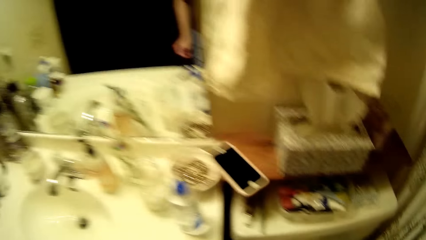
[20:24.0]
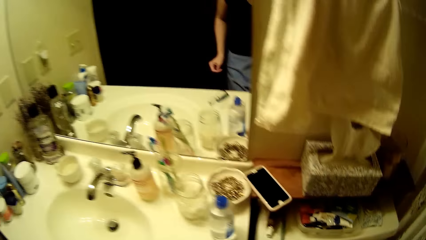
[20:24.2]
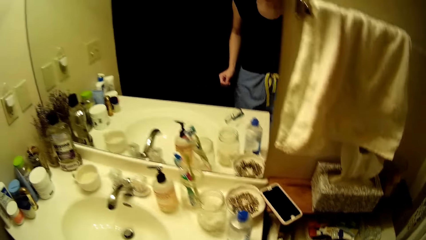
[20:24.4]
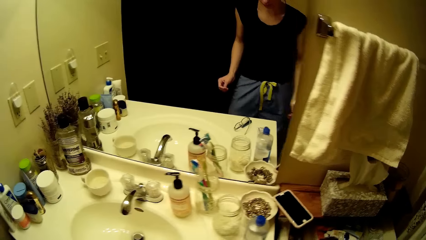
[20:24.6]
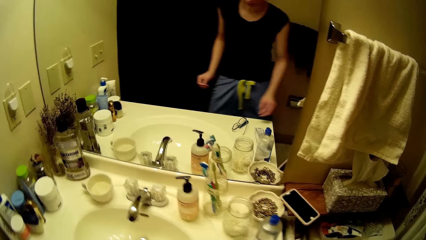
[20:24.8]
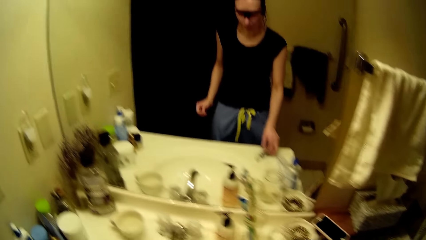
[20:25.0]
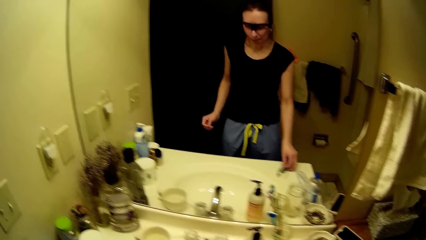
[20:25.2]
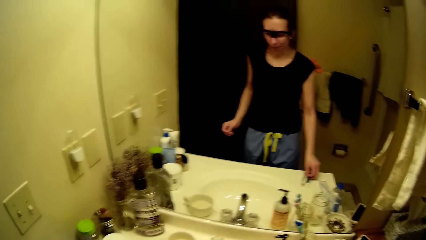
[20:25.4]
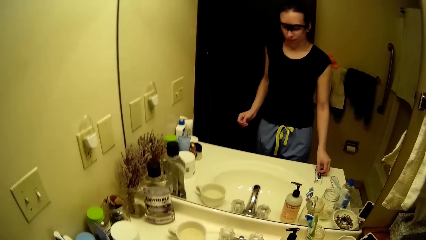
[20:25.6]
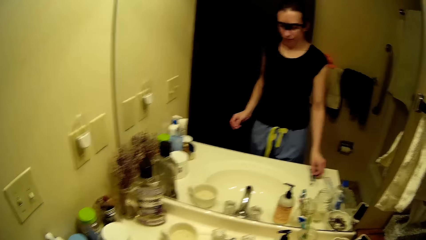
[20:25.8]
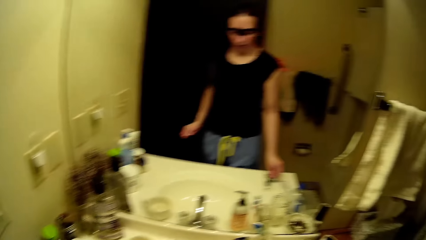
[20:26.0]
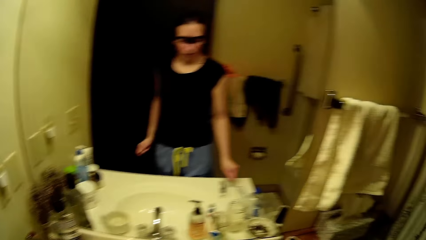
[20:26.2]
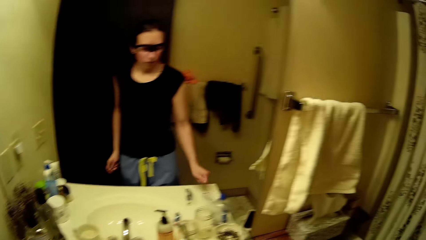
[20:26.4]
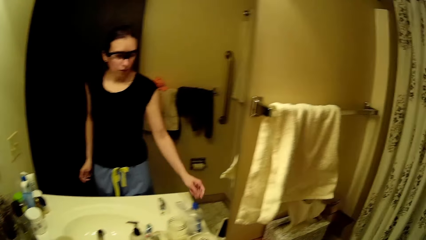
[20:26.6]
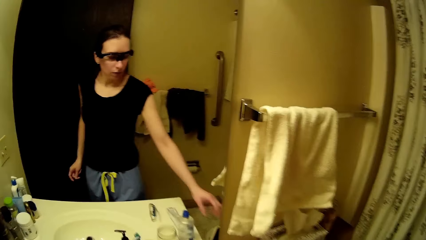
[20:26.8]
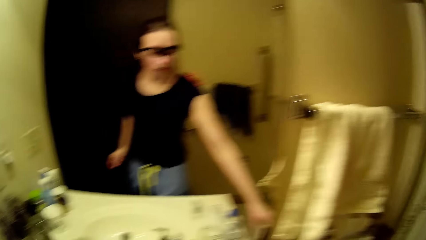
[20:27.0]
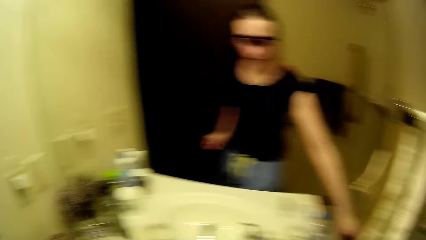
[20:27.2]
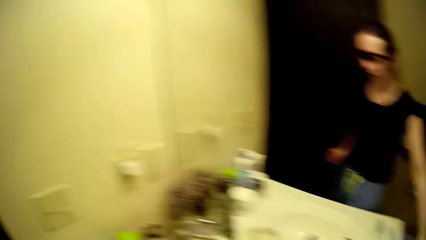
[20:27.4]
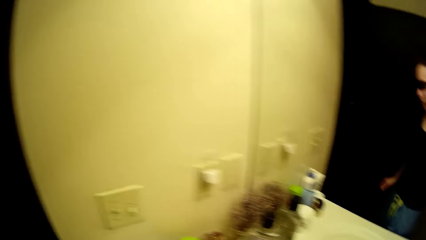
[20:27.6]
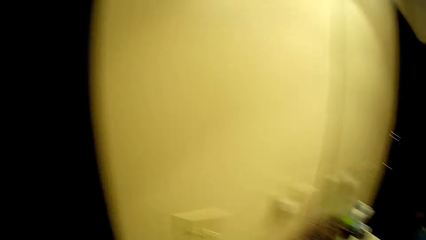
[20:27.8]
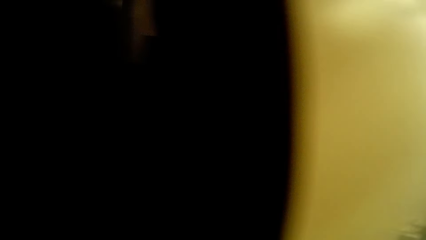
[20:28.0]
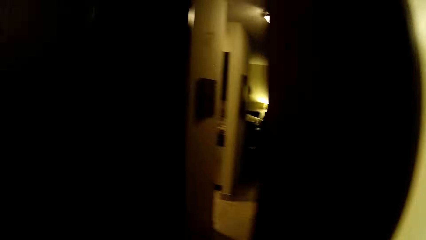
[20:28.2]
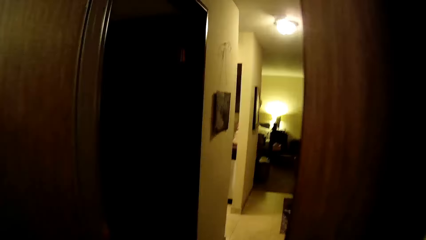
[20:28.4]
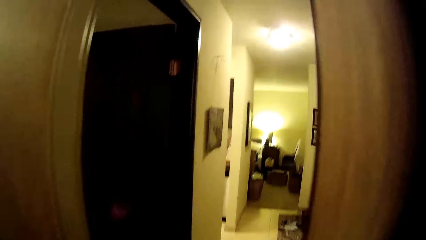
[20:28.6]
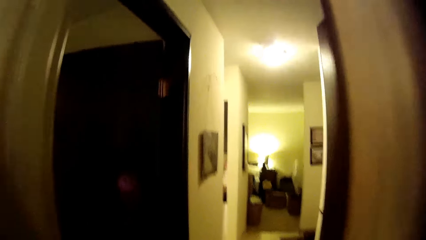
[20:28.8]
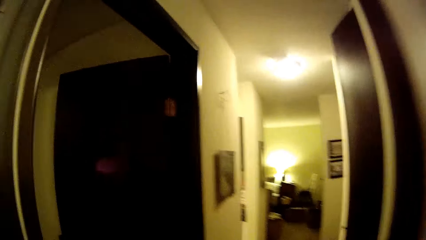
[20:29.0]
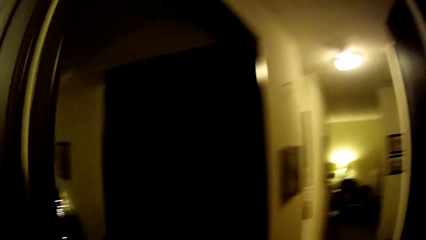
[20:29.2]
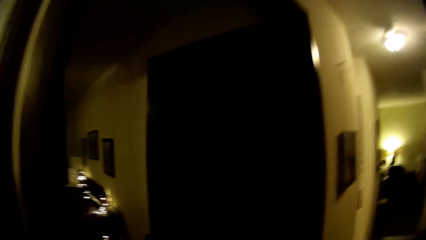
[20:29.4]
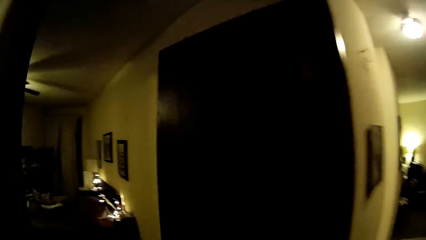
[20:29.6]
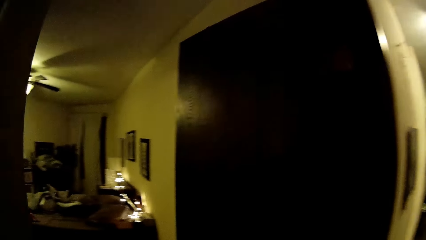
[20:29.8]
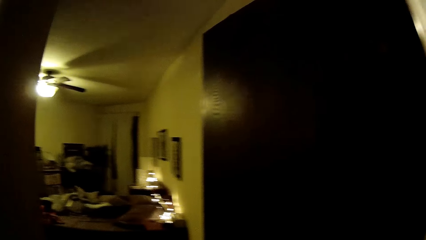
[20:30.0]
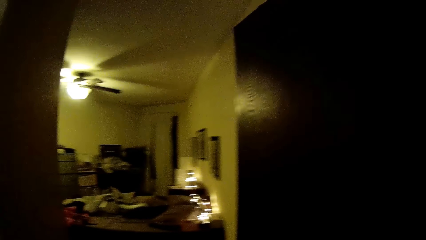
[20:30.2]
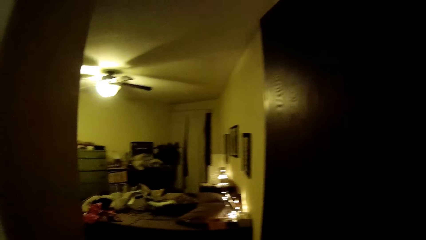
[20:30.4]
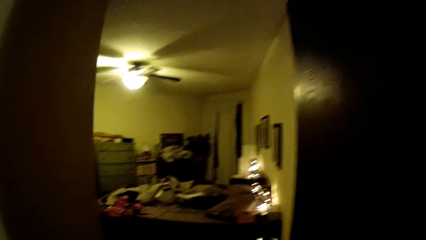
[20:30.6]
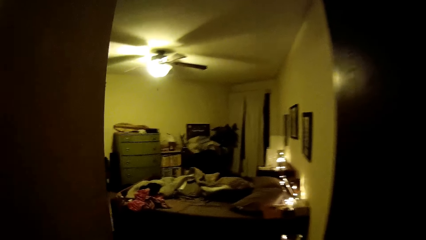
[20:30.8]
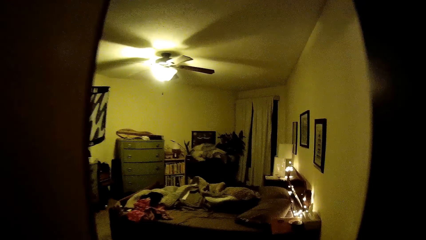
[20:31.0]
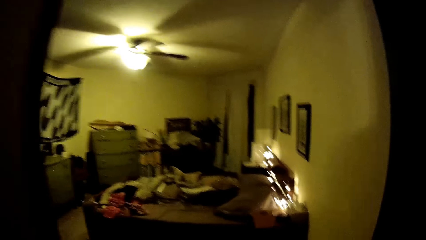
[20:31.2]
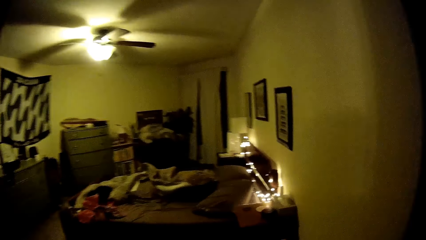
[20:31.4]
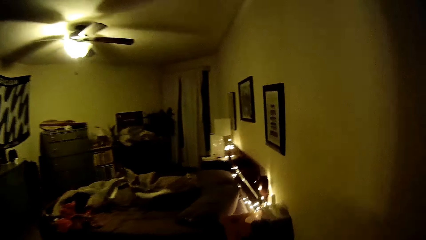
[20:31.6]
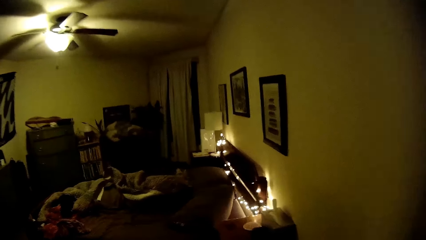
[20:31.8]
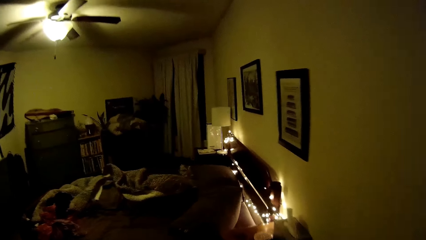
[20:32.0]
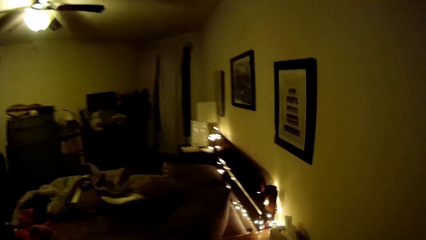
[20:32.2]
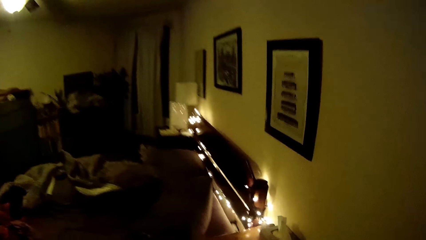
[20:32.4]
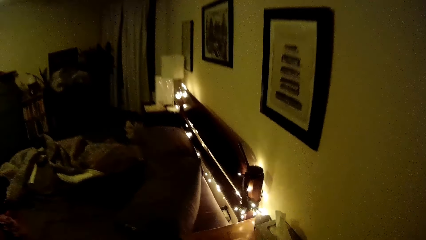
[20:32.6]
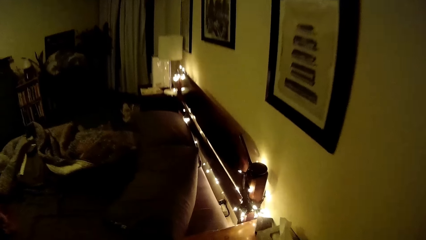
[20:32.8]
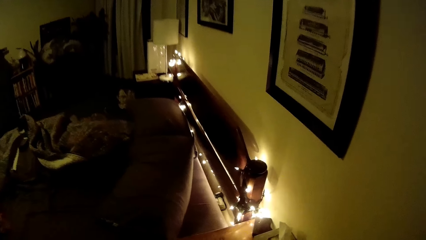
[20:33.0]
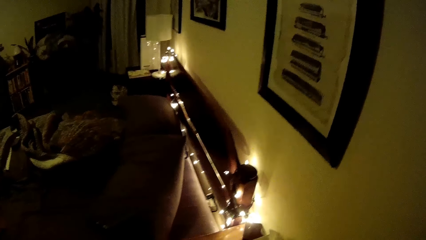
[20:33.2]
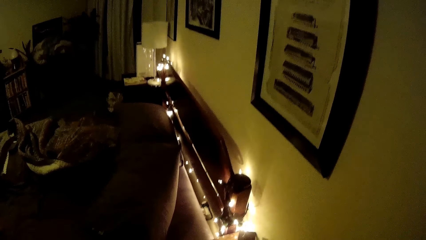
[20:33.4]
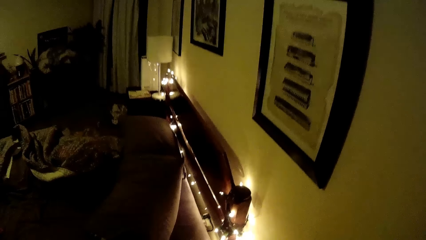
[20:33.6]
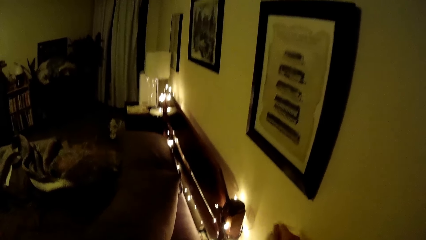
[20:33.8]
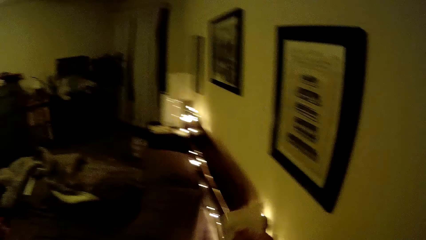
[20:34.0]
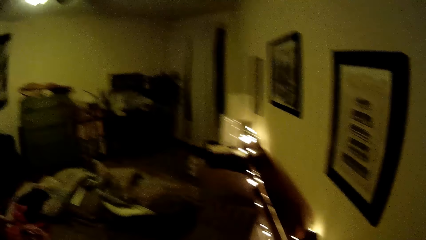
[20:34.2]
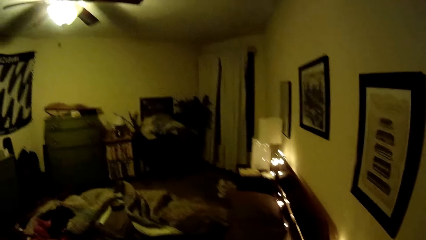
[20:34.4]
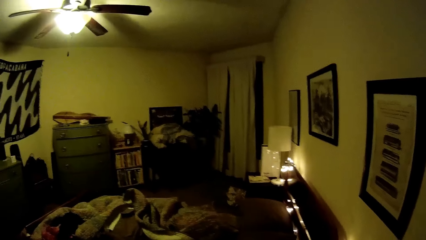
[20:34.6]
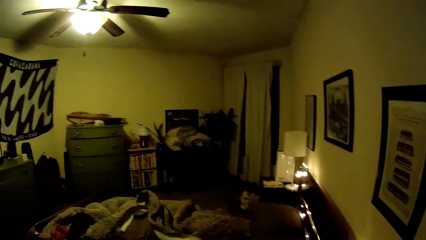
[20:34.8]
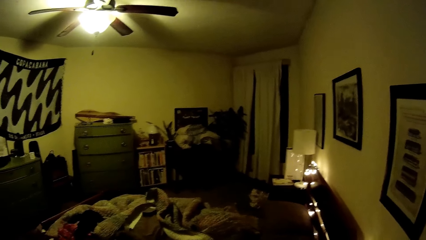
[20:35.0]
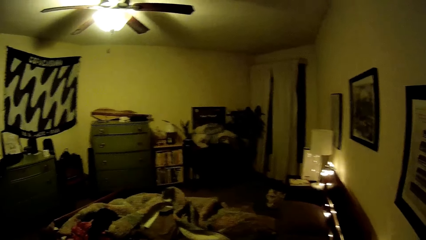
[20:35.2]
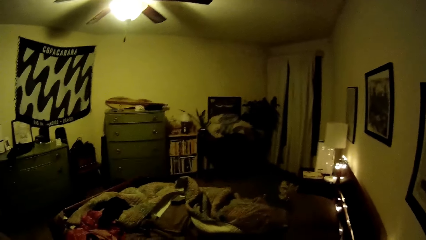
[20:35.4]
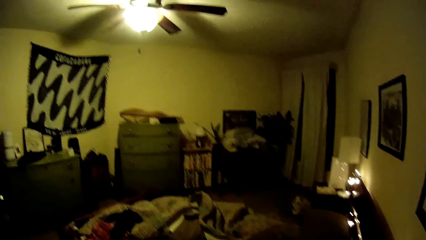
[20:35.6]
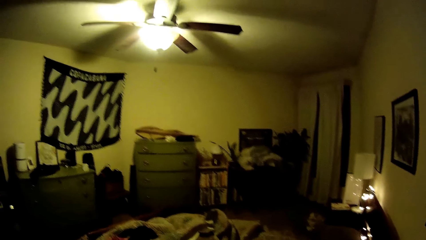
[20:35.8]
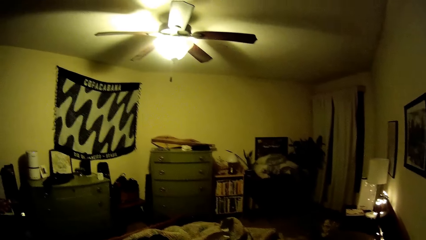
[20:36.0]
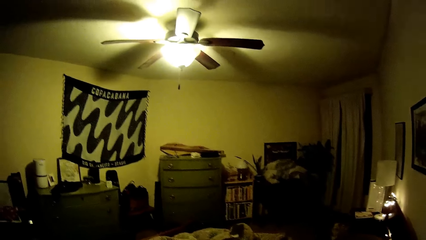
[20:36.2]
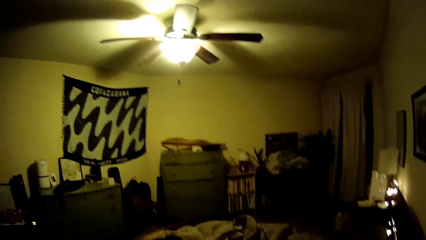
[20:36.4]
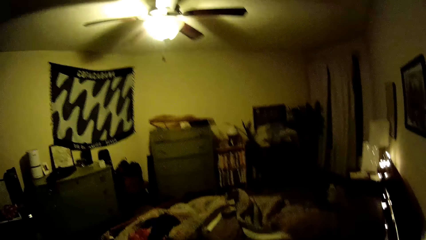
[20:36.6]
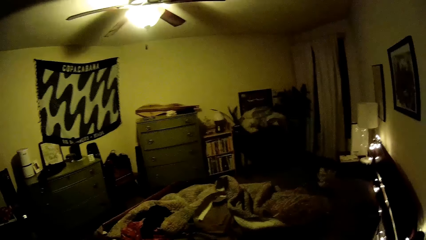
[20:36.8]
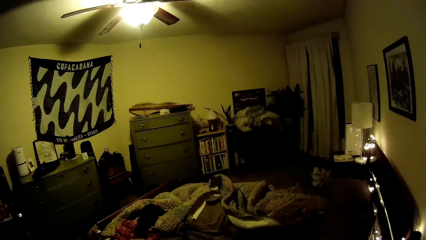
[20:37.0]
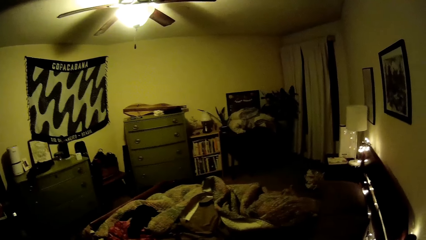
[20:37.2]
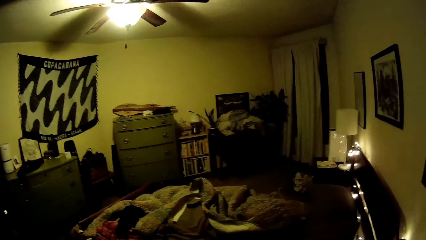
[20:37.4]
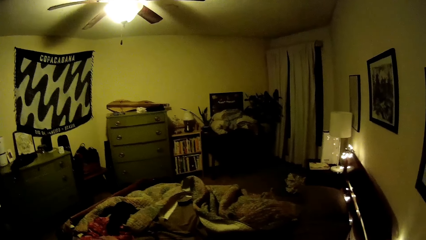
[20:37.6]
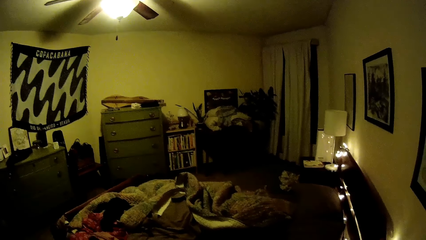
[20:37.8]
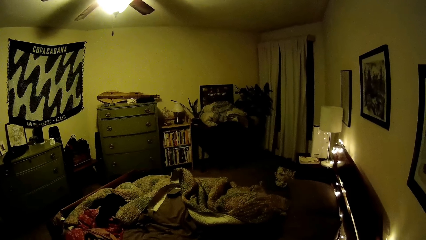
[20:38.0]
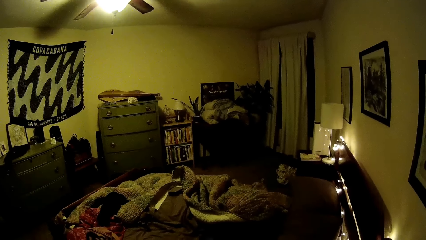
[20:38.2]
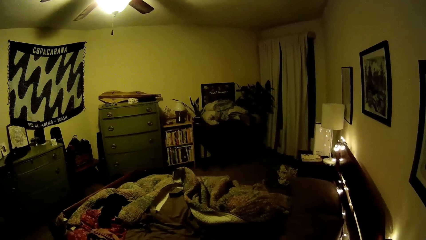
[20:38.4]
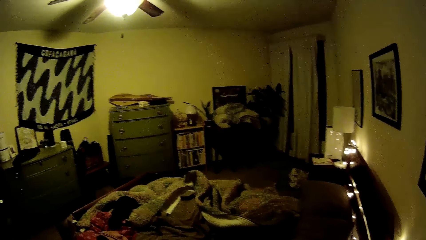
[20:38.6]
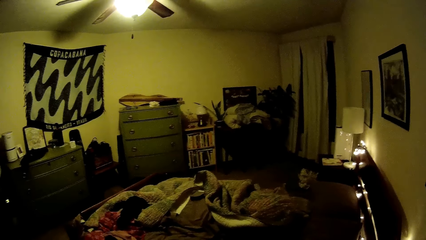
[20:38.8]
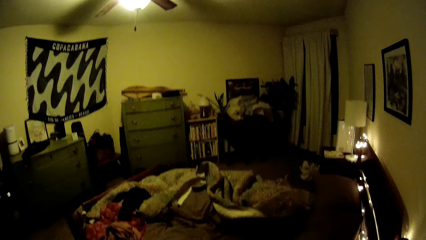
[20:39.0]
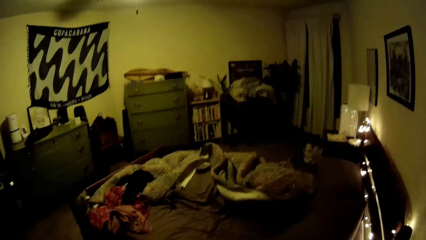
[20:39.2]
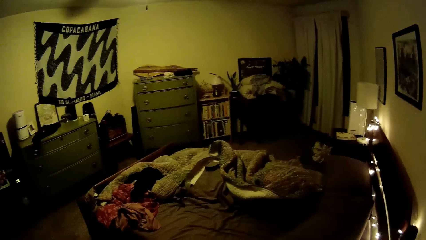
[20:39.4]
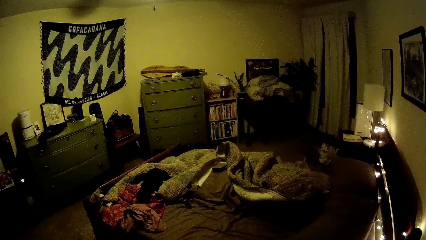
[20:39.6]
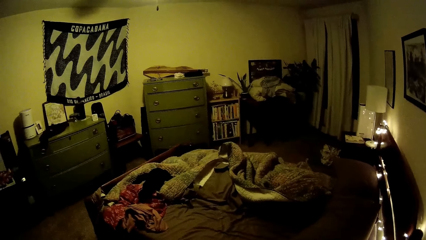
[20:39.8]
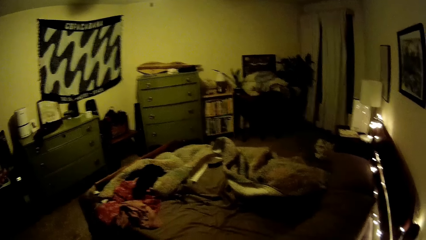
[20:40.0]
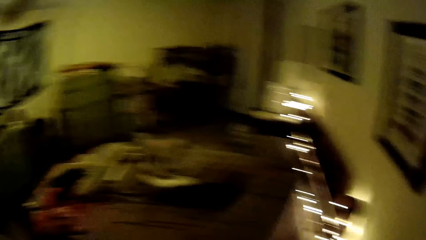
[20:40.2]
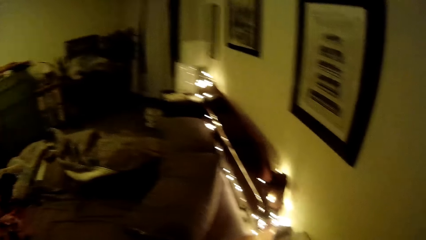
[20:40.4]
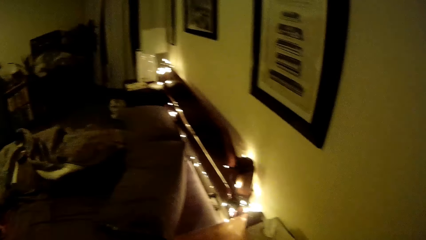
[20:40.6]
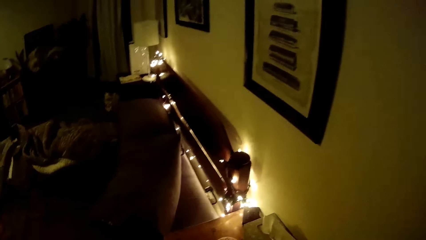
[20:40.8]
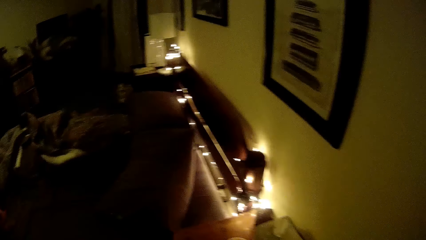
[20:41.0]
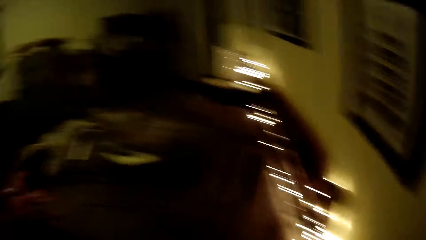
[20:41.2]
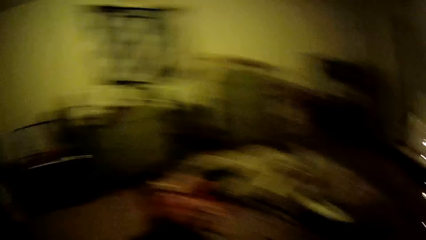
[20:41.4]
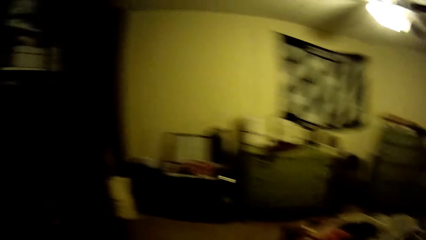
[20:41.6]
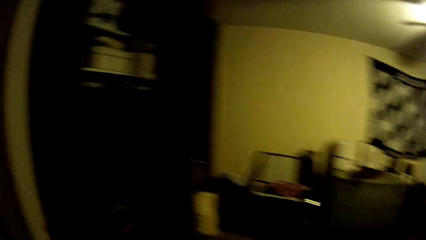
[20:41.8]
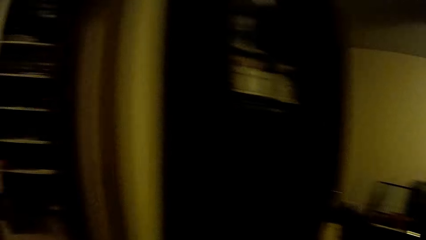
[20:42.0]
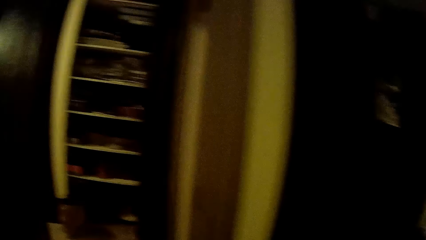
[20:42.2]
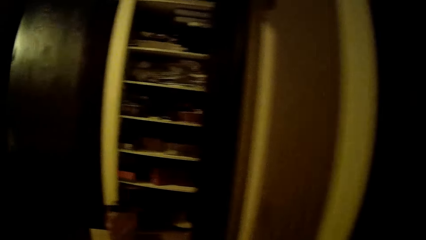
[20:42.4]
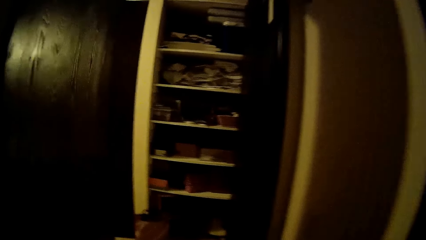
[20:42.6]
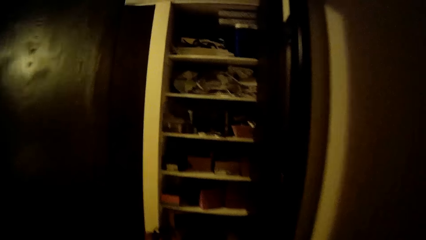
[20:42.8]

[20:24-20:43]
The camera wearer moves the eyeglasses on the wash basin with her right hand. She walks into a bedroom.
